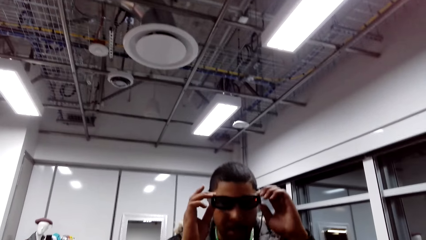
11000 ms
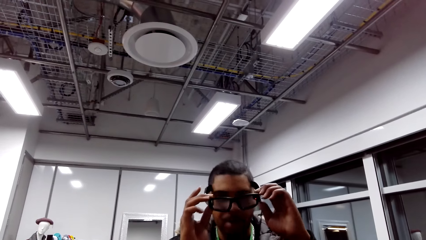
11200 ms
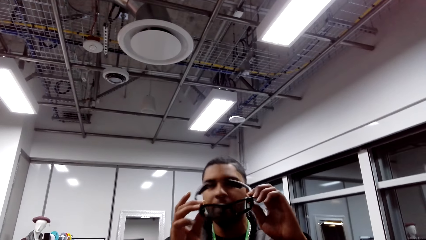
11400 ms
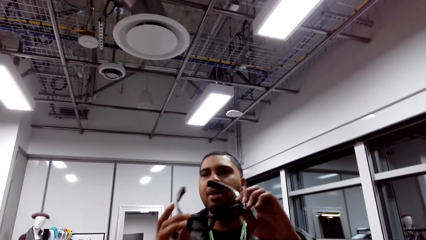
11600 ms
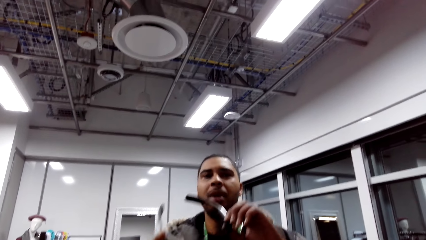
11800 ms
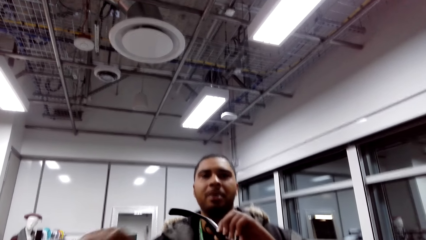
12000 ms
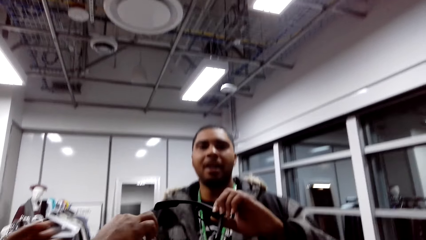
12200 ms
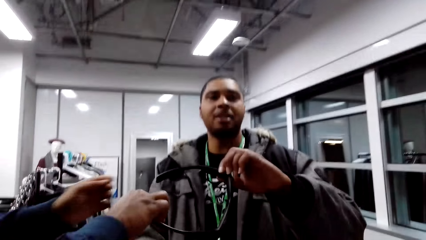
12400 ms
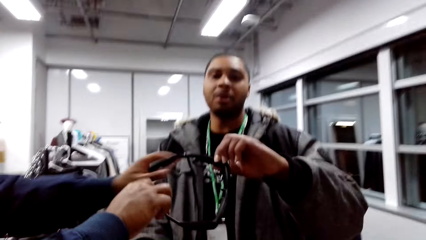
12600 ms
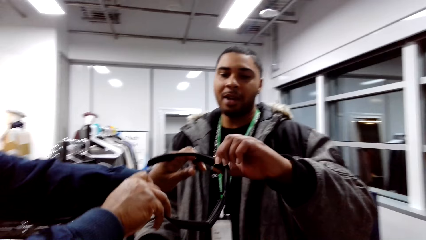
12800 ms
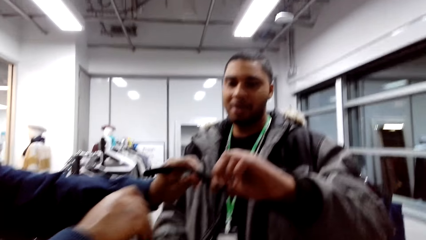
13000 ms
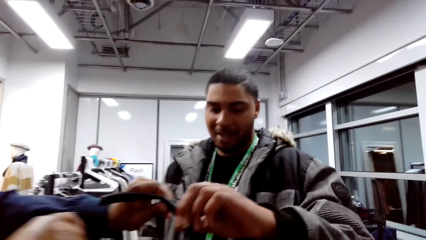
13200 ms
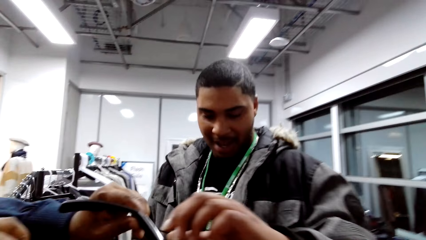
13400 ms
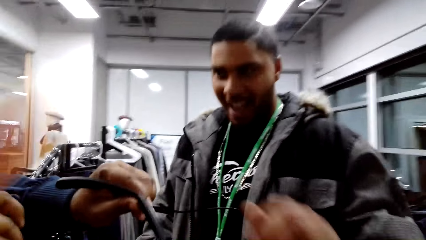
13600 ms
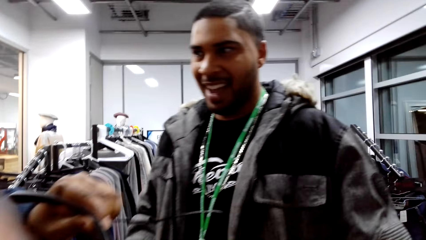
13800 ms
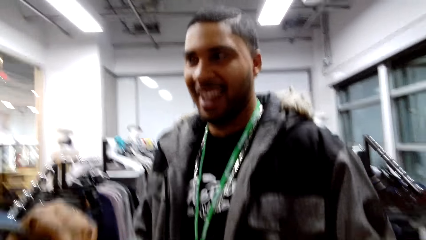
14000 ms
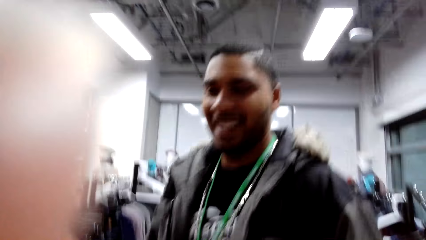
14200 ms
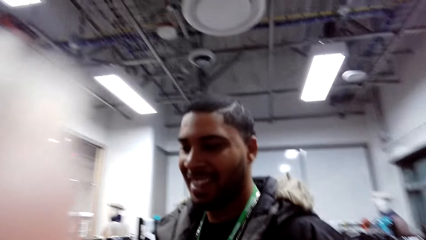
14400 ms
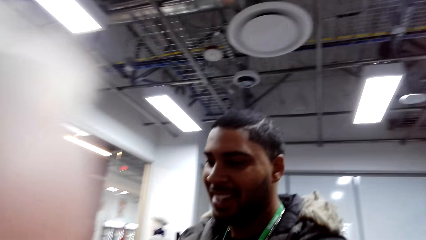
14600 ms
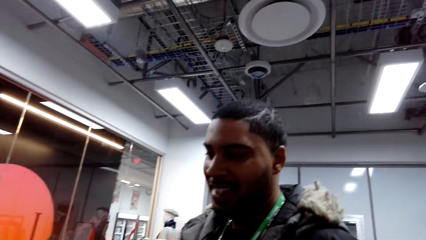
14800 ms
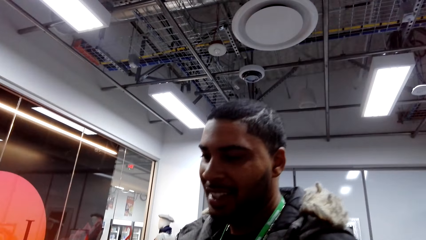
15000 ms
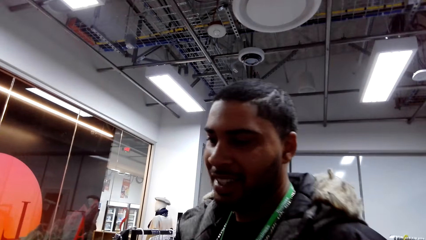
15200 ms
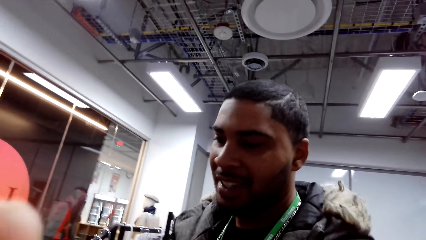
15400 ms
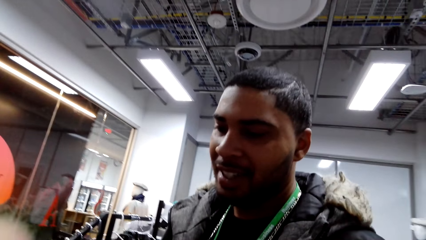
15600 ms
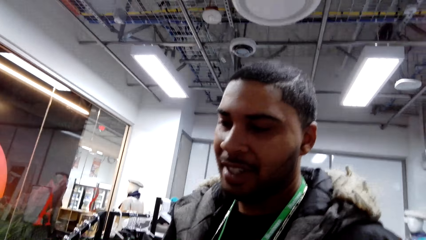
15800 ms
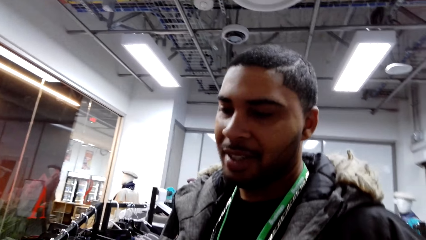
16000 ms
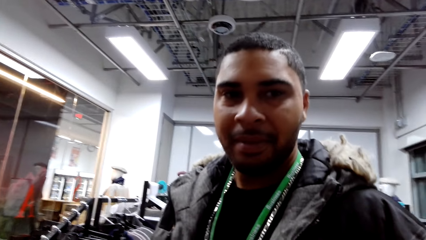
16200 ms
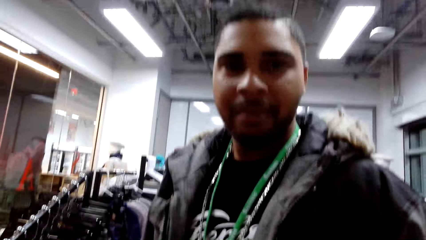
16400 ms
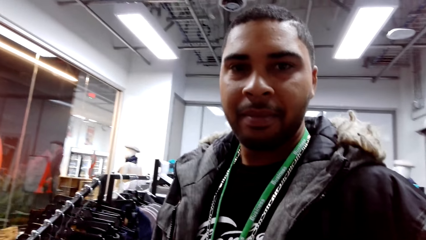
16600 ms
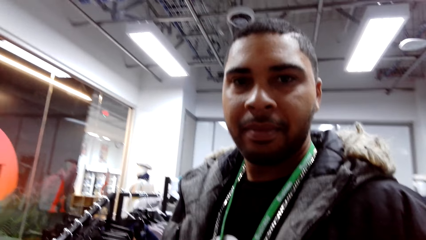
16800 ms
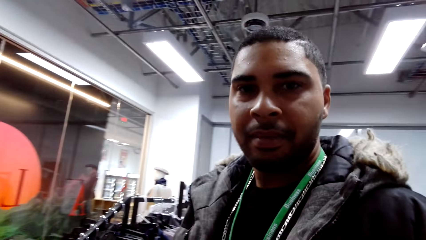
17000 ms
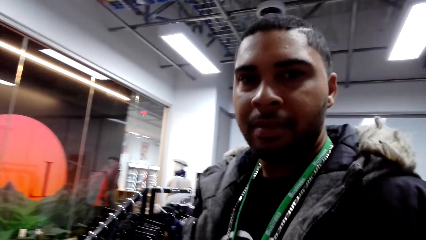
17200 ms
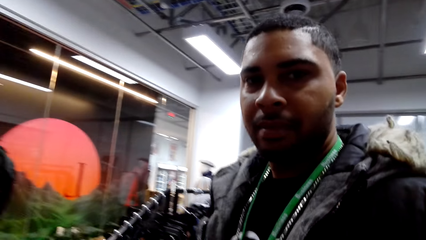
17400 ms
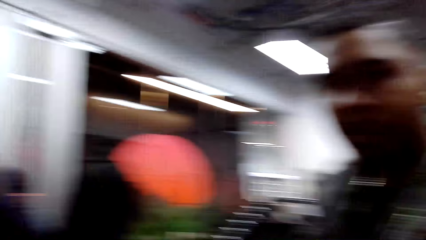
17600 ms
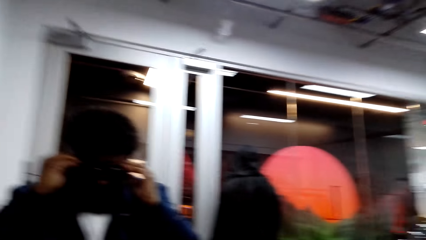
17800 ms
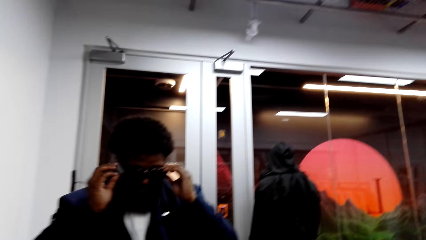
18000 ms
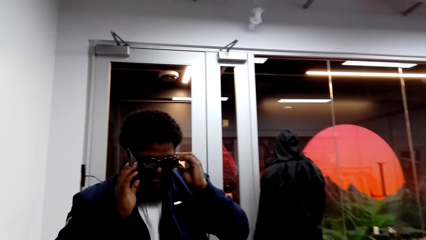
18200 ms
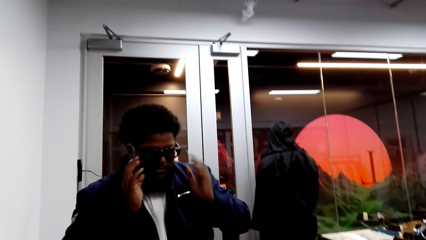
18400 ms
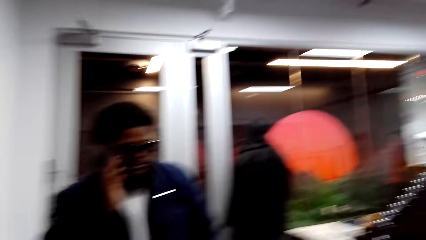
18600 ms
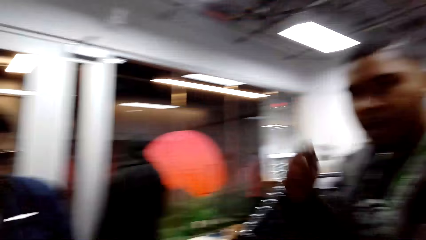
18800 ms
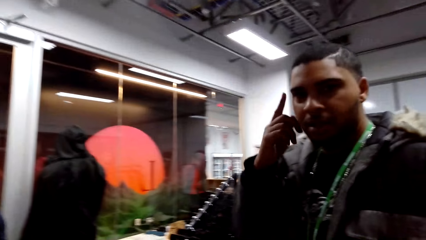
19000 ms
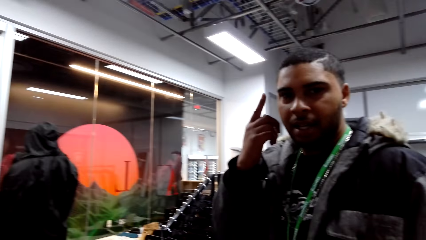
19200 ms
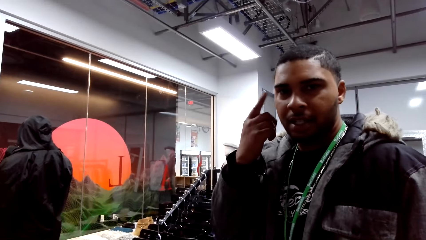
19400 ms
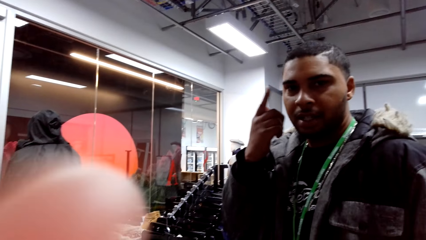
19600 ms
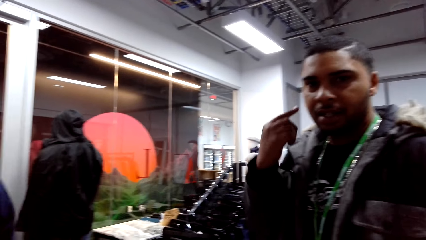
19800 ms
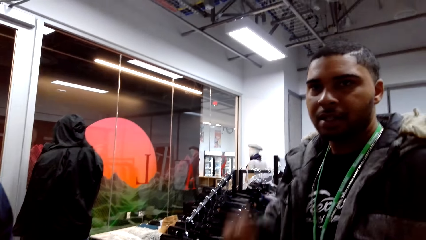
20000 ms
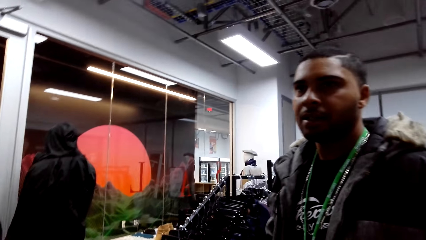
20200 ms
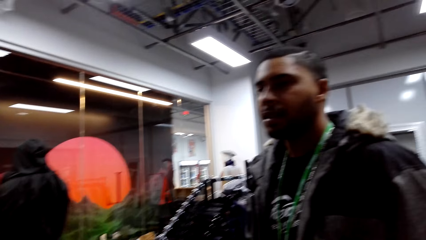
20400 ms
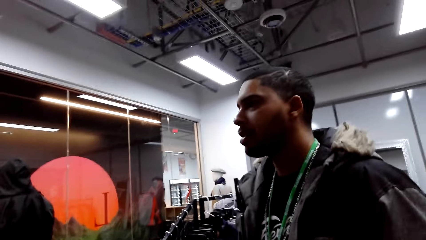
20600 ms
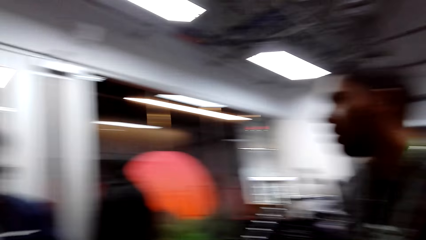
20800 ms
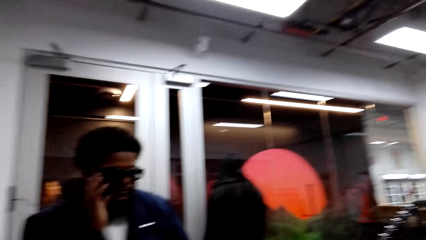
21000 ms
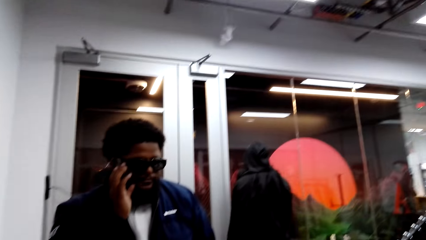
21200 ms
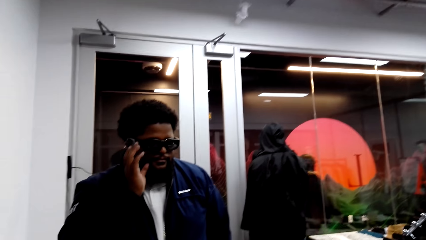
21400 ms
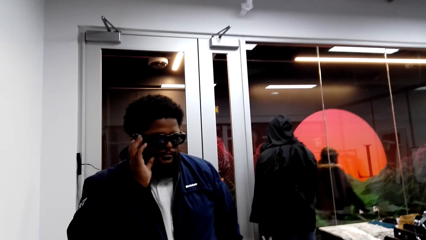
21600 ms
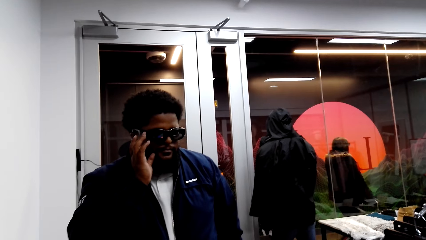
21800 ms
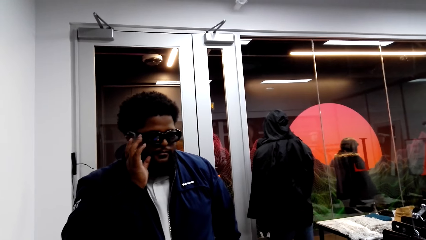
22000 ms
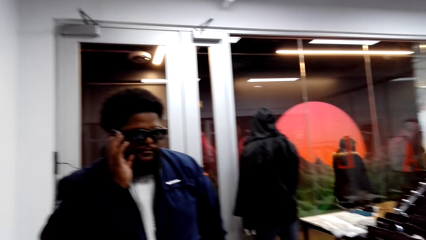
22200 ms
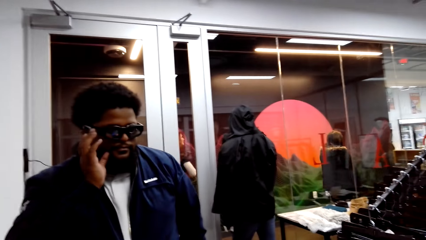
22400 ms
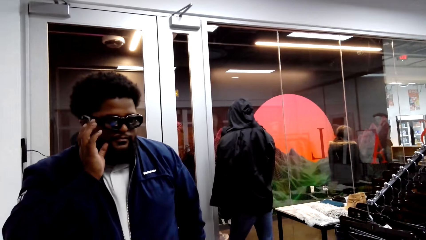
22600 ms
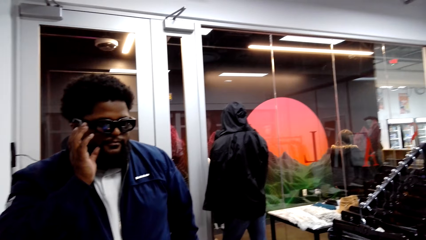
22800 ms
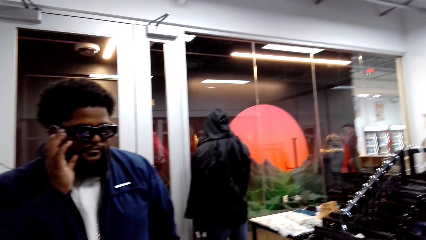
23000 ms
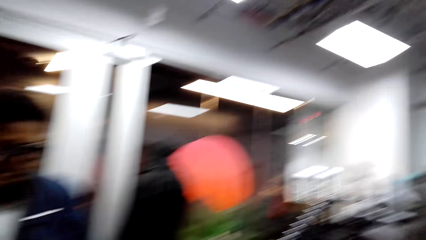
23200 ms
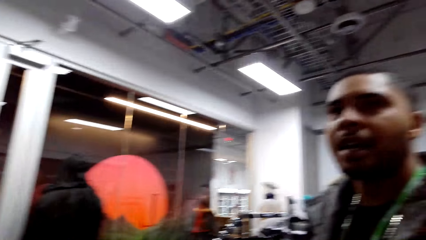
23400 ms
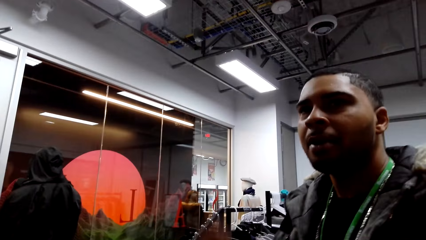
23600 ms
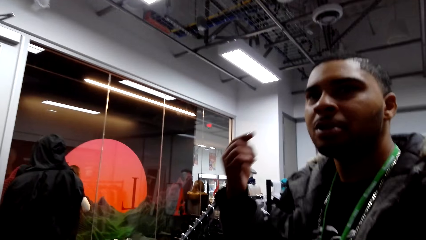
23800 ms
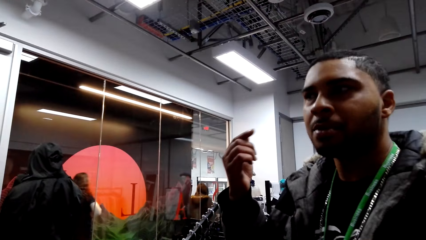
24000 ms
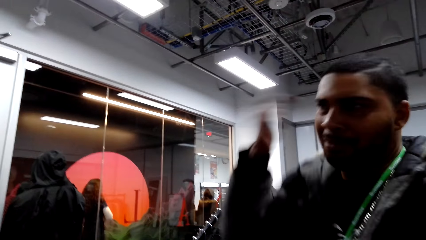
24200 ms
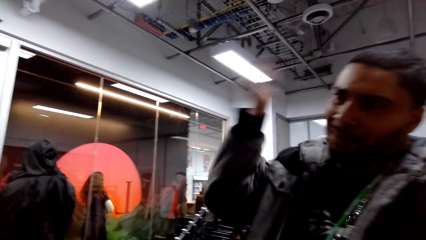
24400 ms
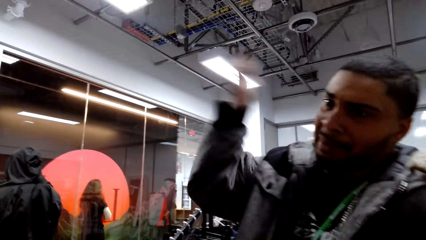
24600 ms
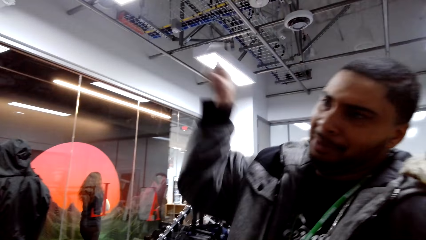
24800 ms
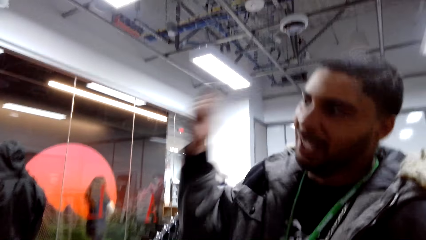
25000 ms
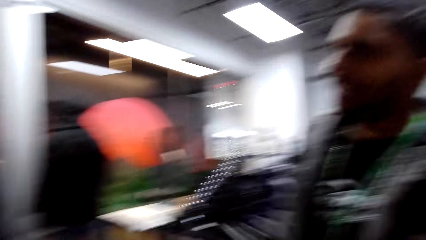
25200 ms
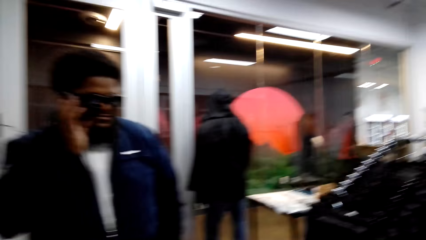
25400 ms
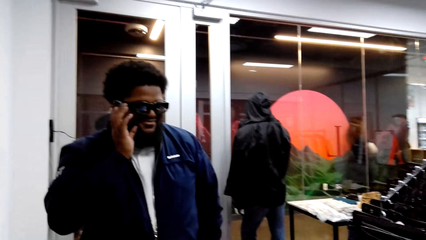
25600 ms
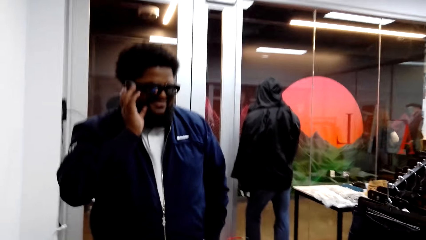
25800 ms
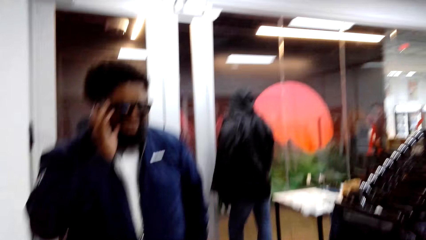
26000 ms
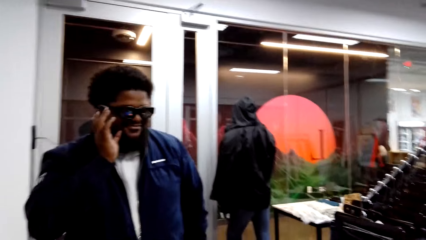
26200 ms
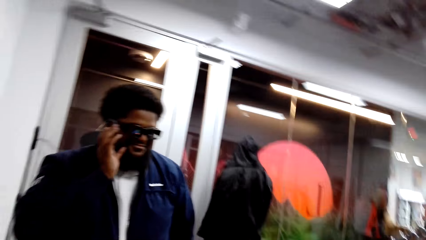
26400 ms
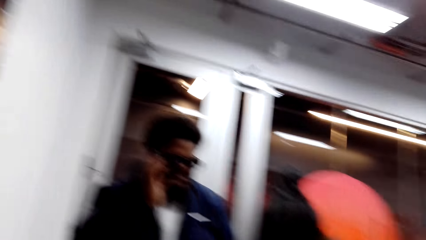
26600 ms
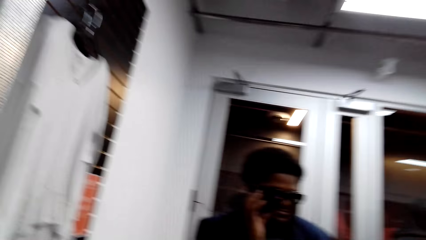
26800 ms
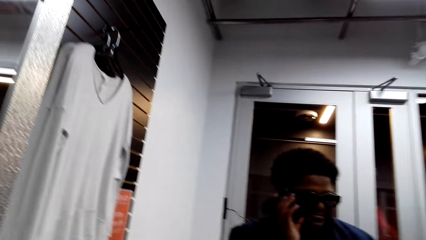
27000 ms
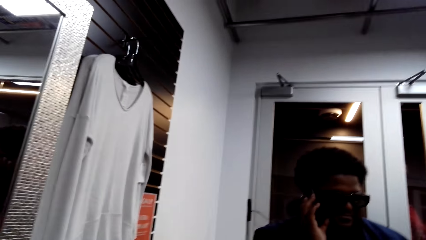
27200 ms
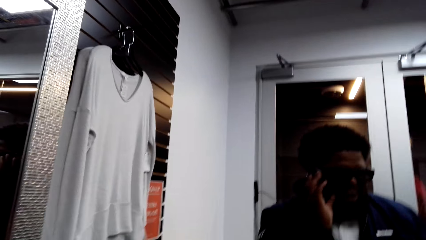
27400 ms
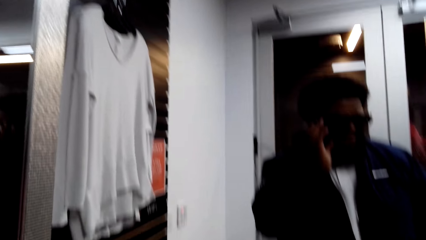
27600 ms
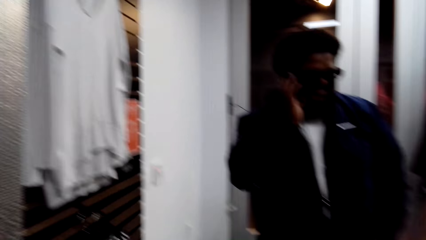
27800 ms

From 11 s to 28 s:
A man removes his sunglasses. The man gives the sunglasses to another man. The first man stares at the camera wearer. The other man wears the sunglasses. The camera wearer talks to a person. They talk to another person. They talk to the first person. They talk to the other person. They talk with the first man and the other man.
